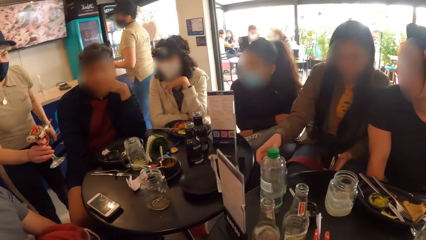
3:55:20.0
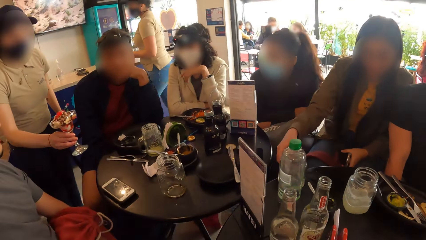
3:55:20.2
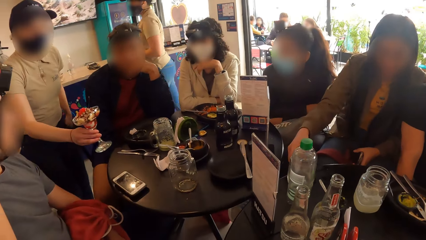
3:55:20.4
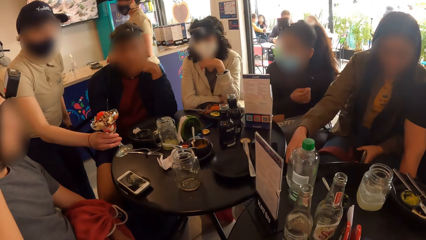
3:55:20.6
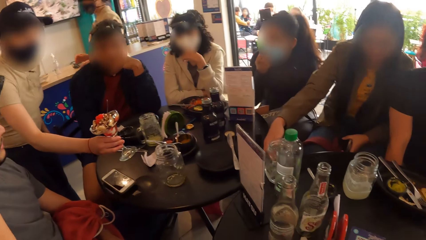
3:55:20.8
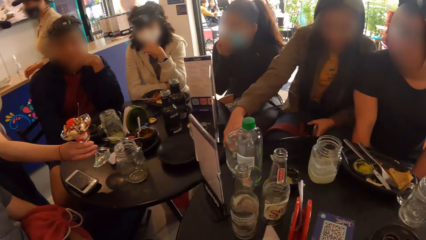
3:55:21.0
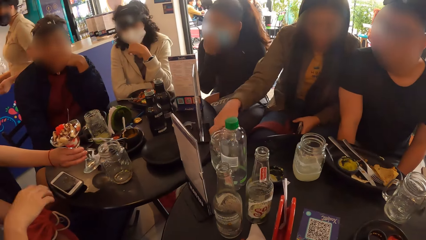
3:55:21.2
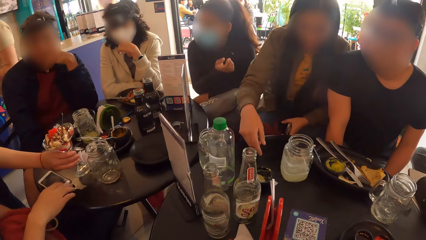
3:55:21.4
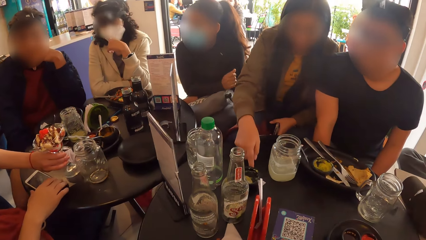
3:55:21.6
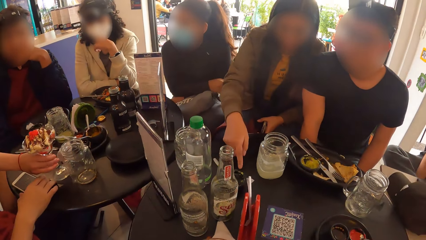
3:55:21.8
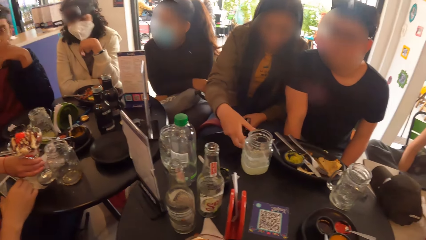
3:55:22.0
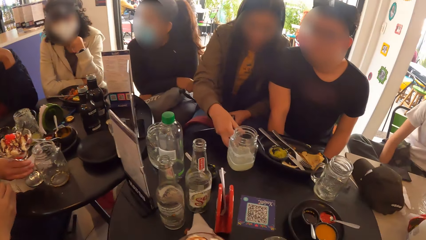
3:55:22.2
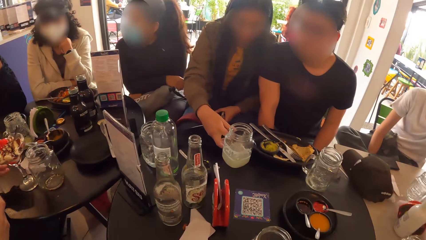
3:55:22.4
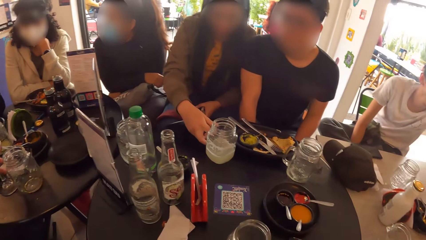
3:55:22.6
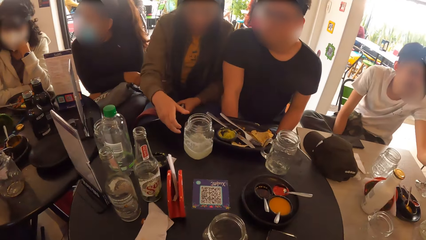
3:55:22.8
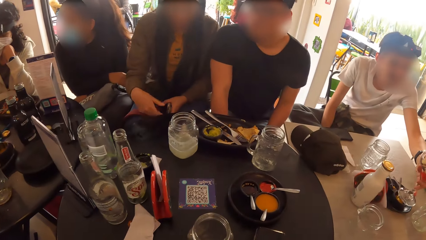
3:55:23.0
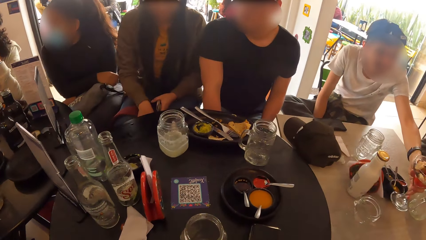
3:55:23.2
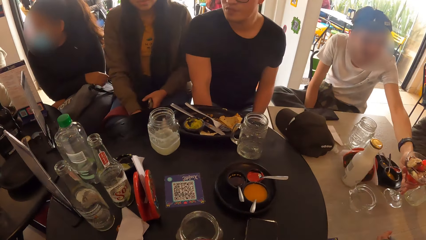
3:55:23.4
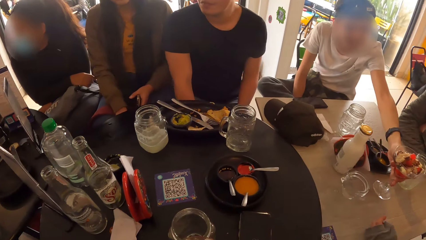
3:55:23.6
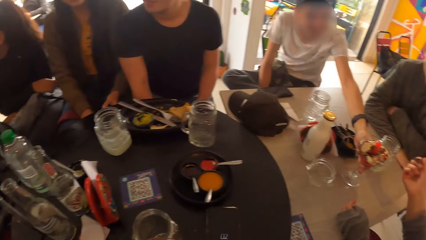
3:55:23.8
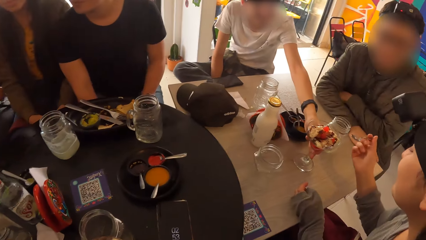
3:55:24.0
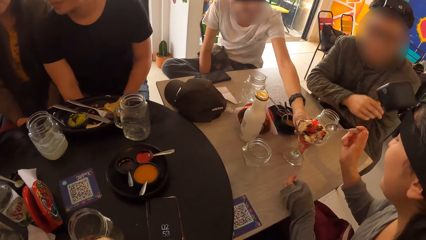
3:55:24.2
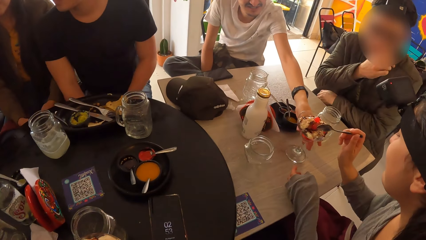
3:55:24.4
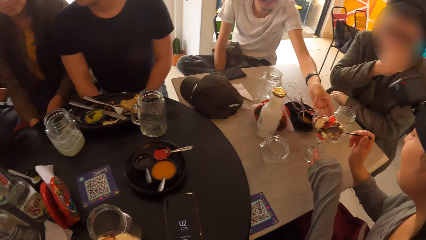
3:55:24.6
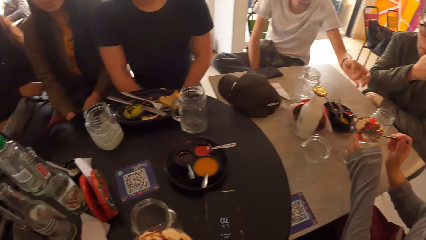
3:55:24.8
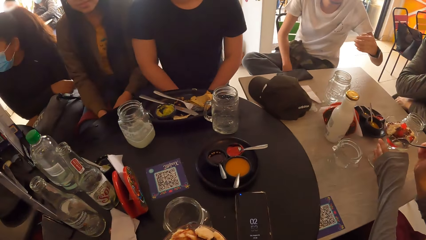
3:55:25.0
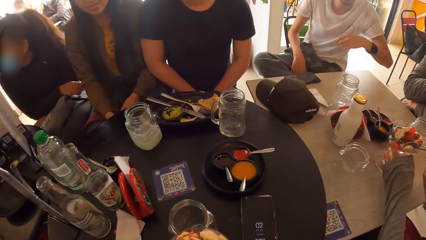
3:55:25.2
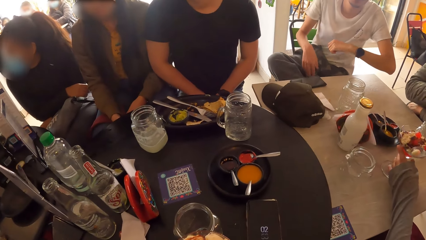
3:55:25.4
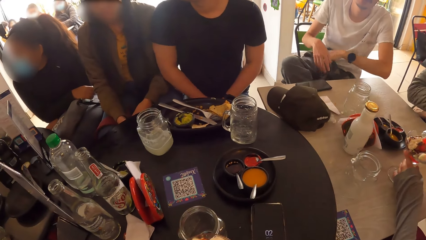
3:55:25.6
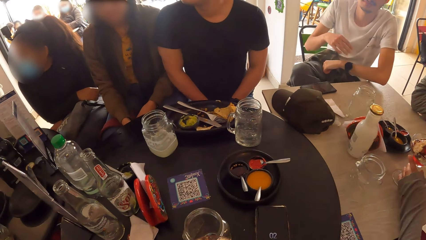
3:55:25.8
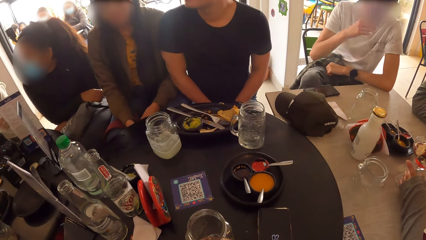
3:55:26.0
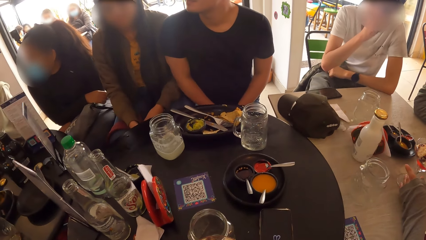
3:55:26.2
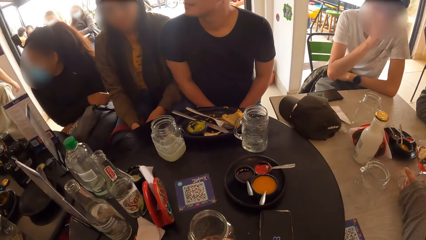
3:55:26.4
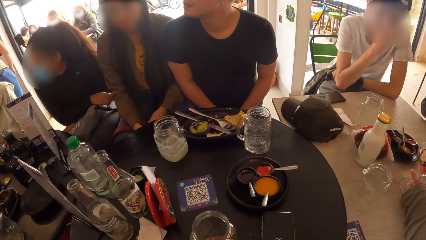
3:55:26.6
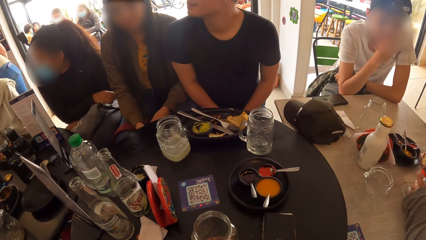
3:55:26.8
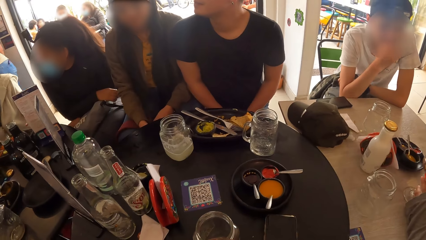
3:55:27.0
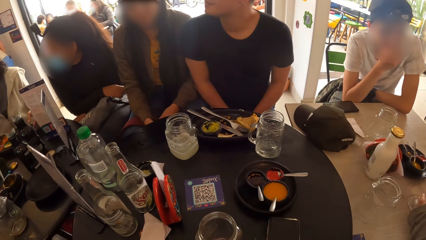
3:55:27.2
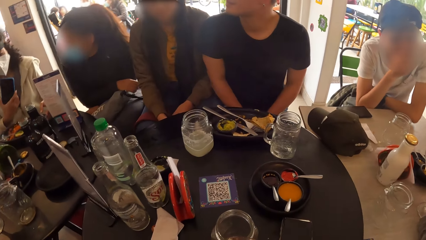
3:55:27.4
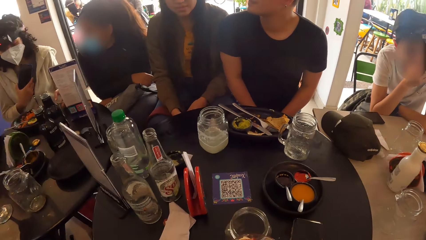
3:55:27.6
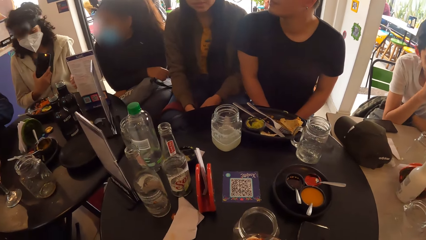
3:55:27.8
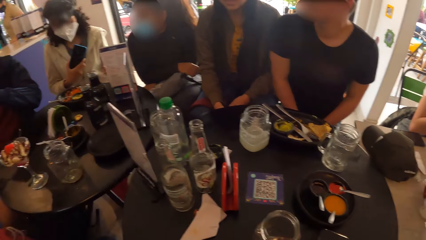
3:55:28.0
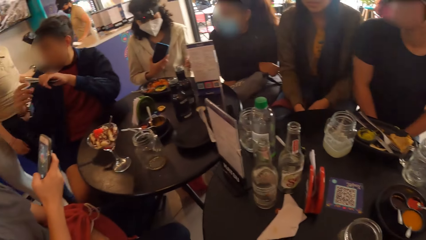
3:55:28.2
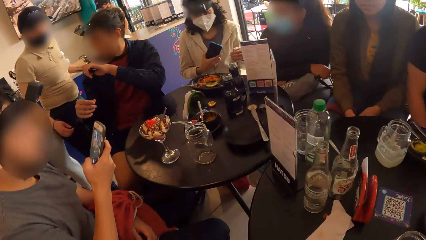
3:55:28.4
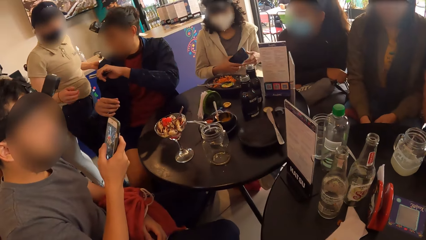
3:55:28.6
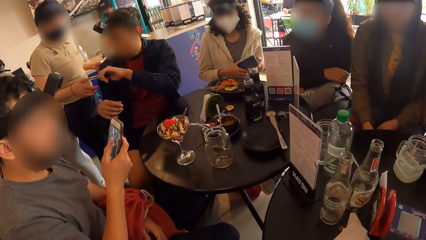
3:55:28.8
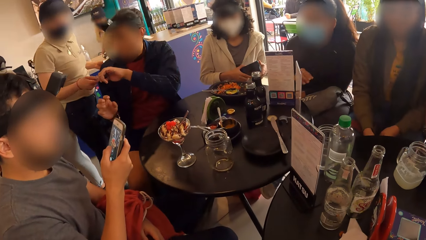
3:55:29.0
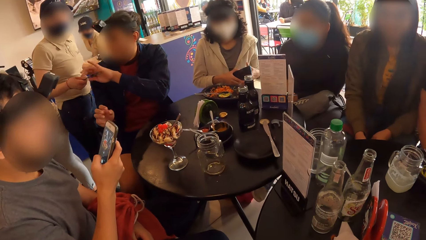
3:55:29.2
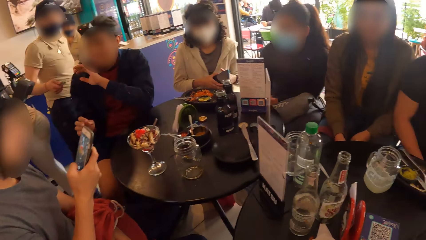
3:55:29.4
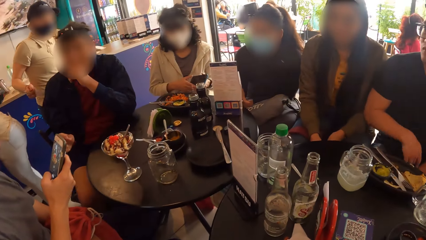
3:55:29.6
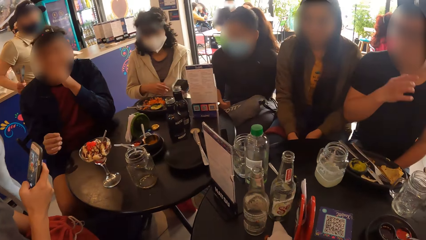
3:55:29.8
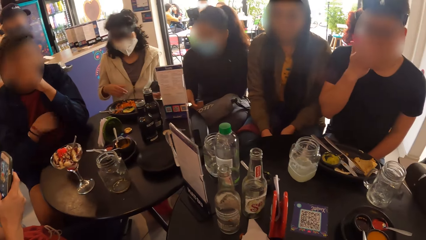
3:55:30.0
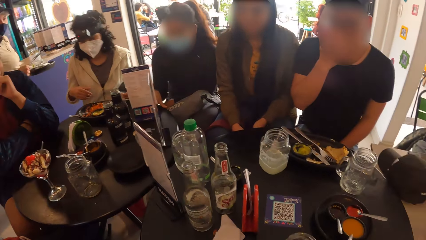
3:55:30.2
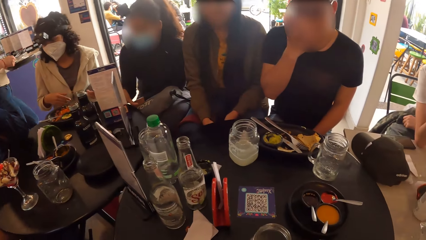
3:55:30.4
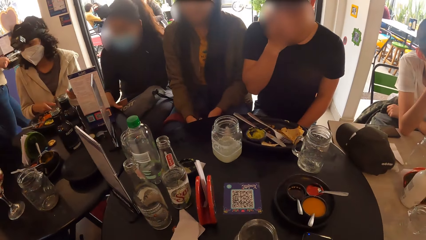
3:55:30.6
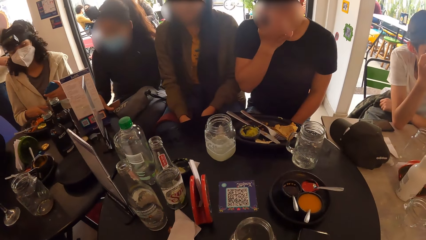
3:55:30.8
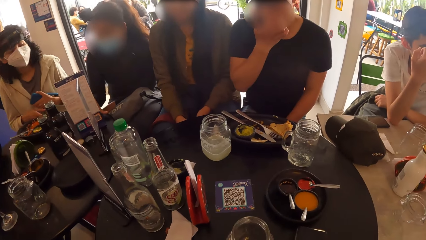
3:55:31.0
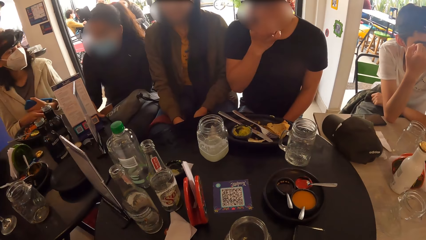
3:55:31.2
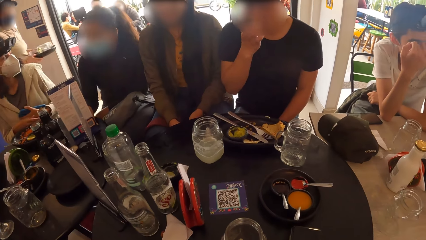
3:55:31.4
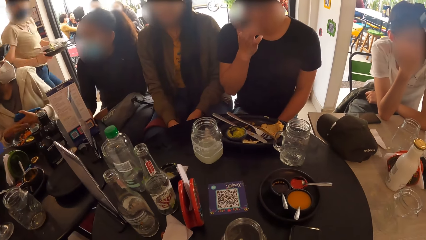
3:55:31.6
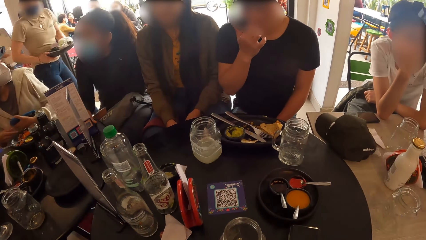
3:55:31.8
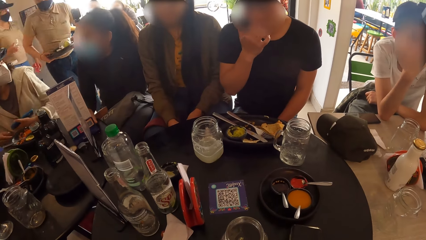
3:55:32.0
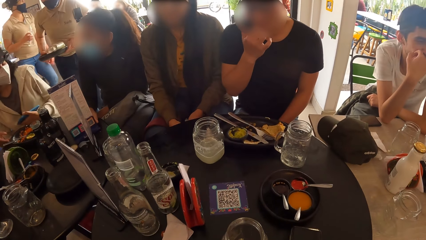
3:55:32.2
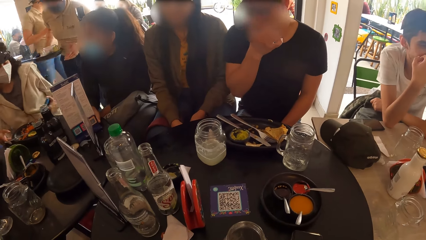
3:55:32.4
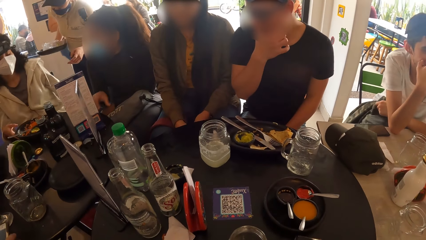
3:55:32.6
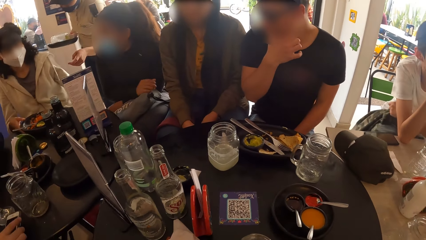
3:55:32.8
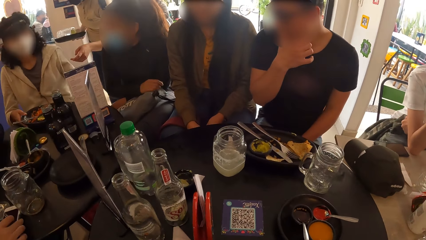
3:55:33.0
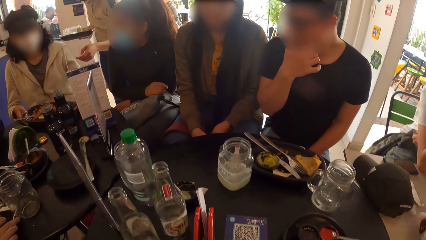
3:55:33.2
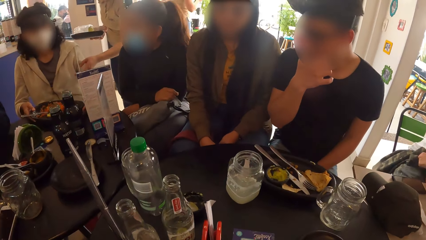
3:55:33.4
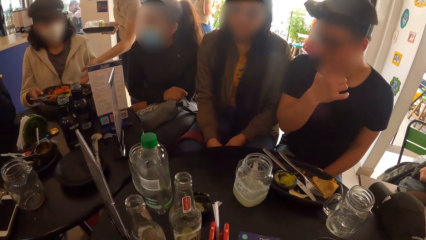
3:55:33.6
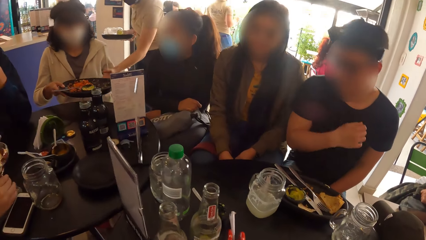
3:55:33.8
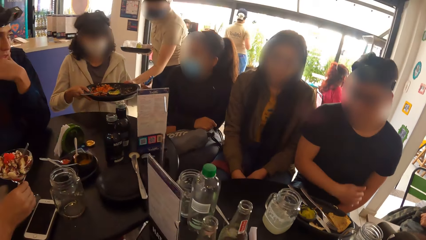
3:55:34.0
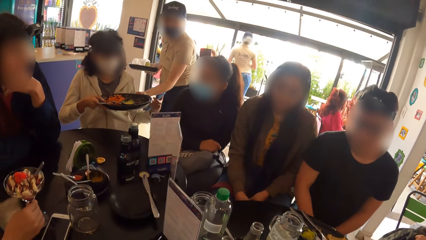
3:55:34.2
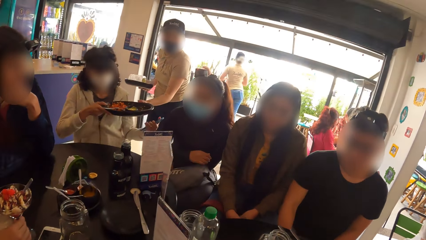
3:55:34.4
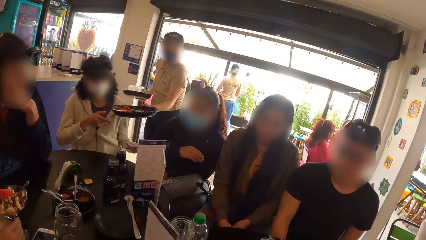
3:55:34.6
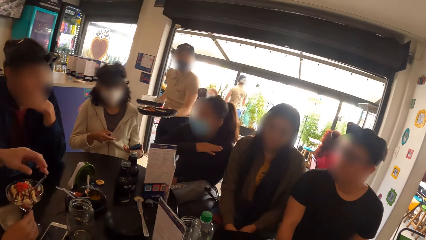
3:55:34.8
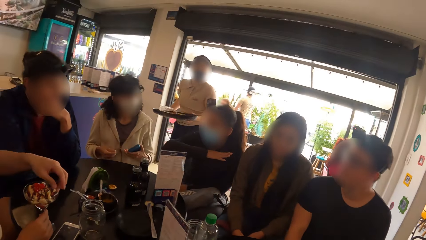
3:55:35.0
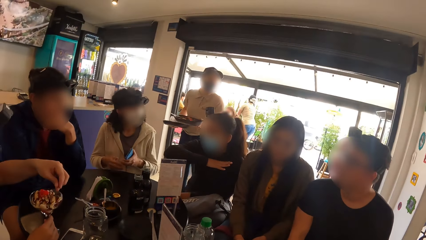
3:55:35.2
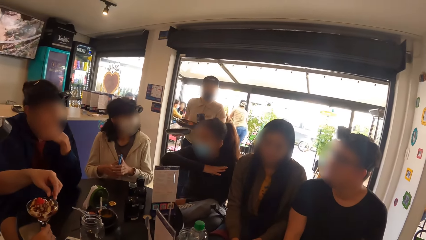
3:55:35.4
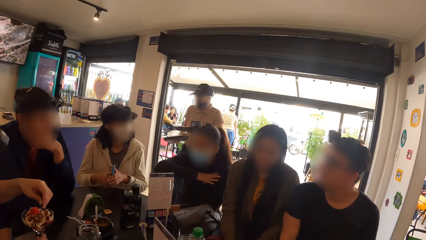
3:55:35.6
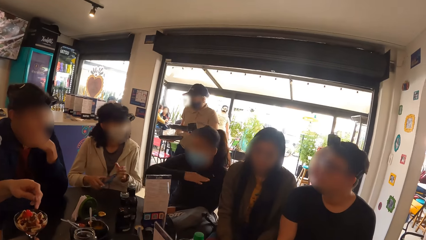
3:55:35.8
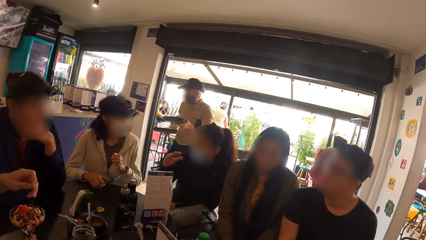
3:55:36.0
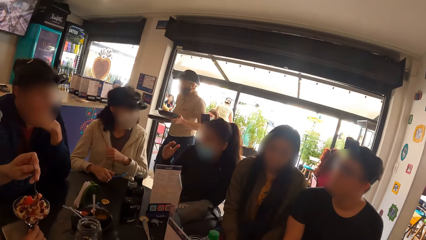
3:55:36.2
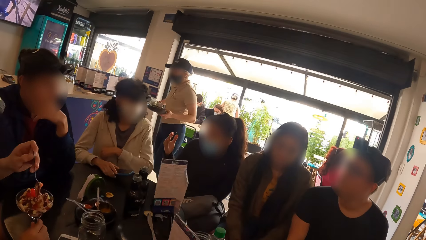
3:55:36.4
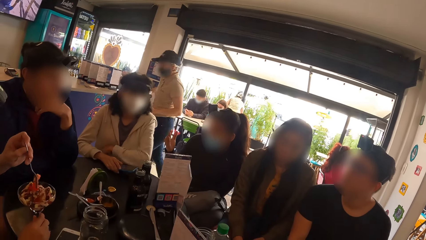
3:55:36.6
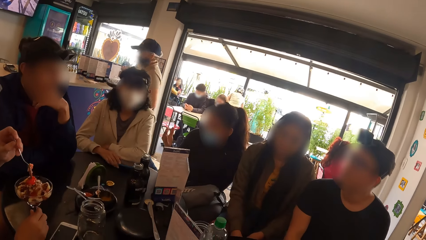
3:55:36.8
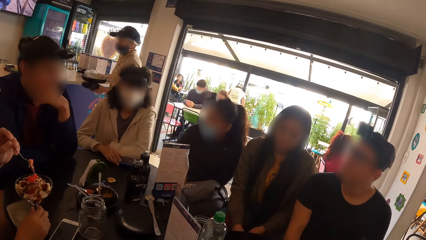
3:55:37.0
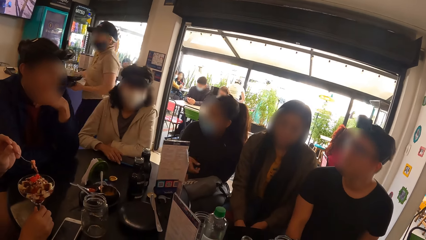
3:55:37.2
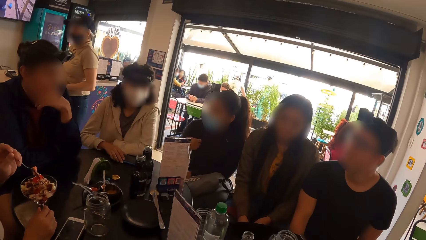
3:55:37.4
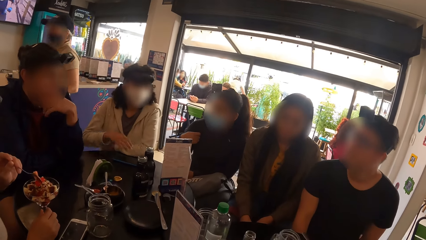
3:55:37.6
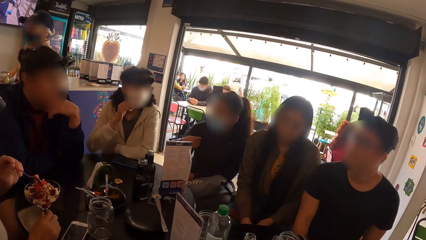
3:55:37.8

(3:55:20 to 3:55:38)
A woman moves cups and bowls on the table with her right hand. A waitress drops a sundae cup on the table with her right hand. A man picks up his phone on the table with his right hand. Another man drops the sundae cup on the table with his left hand. Another woman puts a spoon in the sundae cup with her right hand. A third man touches his face with his right hand. The second woman holds the cup with her left hand. The first man operates his phone with his right hand. A fourth man gives the waitress a set of cutlery with his left hand. A fifth man scratches his face with his right hand. A third woman picks up a plate from the table with both hands. The waitress collects the plate from the third woman with her left hand. A fourth woman gestures with her right hand. The first man picks up the spoon in the sundae cup with his left hand. The third woman drops her phone on the table with her right hand and drops both hands on the table.
